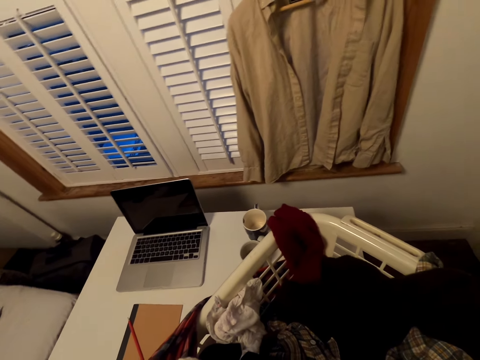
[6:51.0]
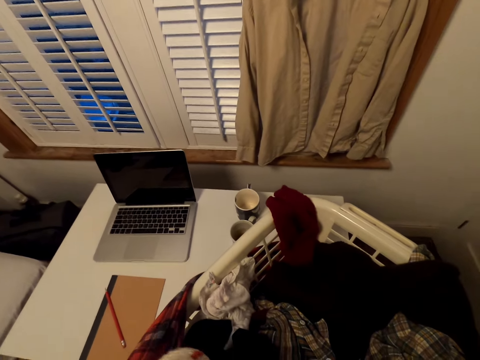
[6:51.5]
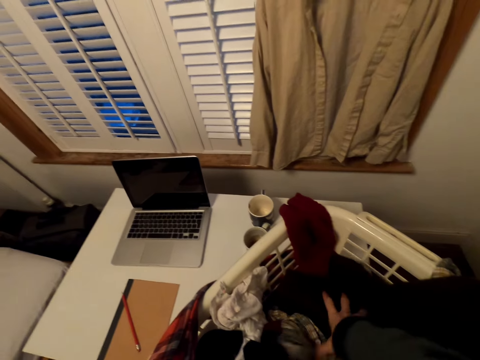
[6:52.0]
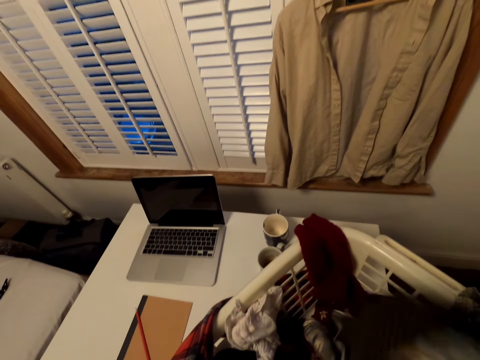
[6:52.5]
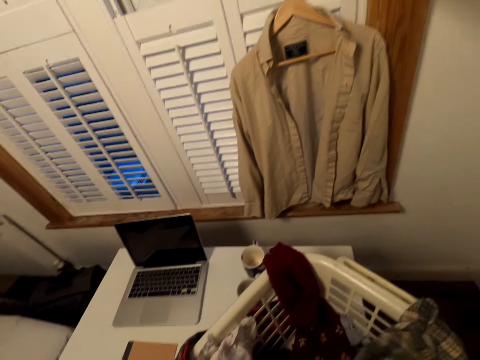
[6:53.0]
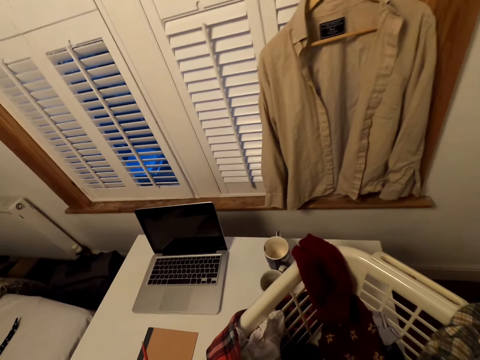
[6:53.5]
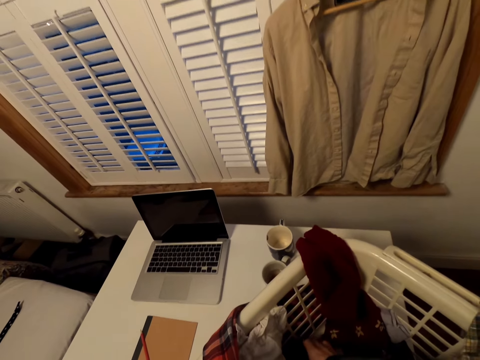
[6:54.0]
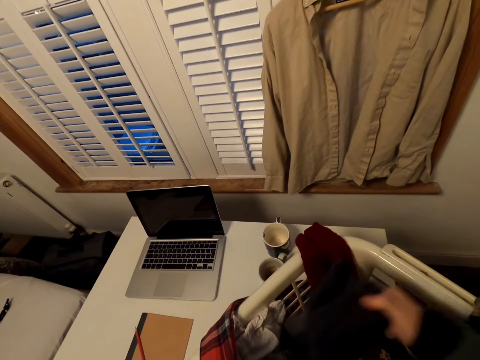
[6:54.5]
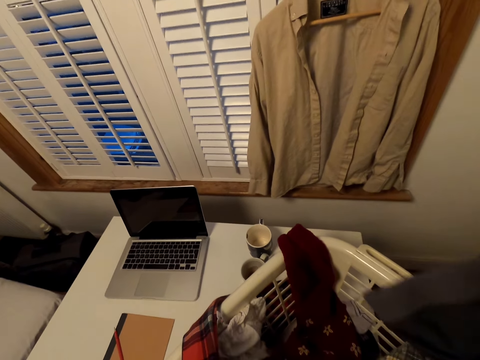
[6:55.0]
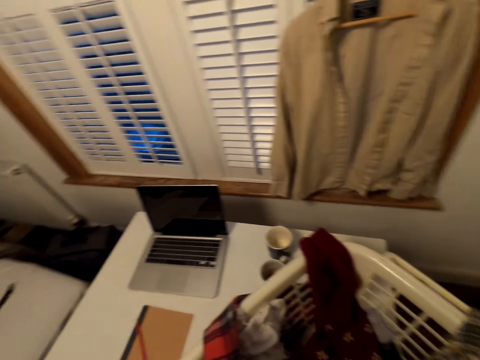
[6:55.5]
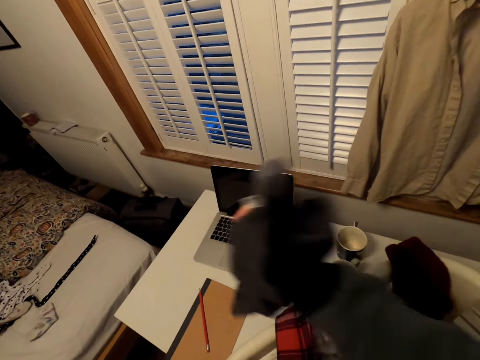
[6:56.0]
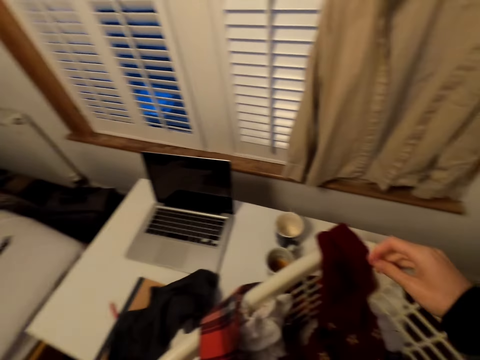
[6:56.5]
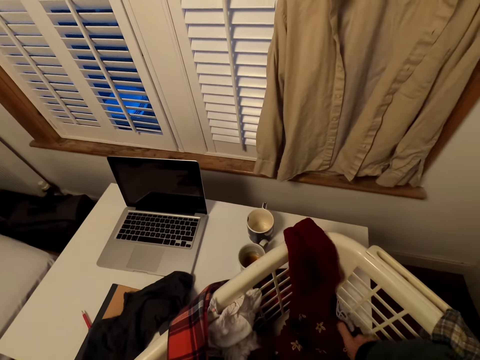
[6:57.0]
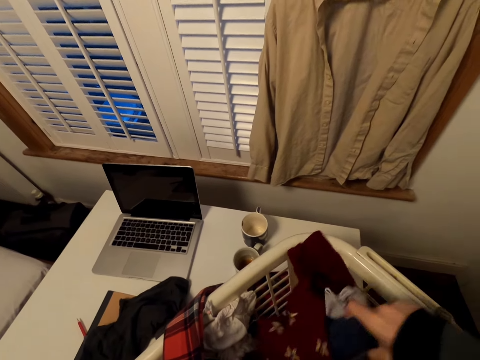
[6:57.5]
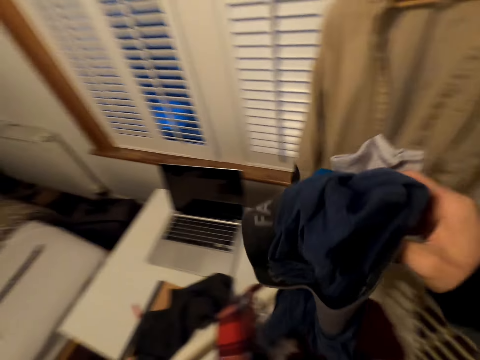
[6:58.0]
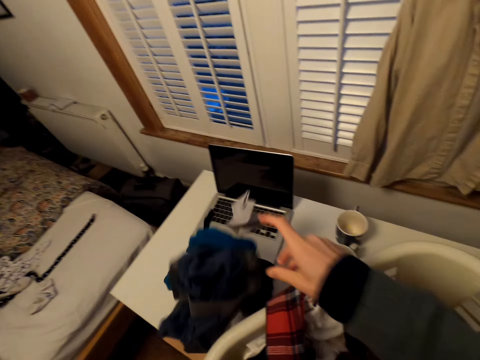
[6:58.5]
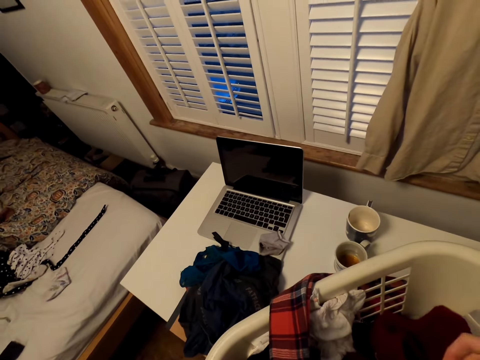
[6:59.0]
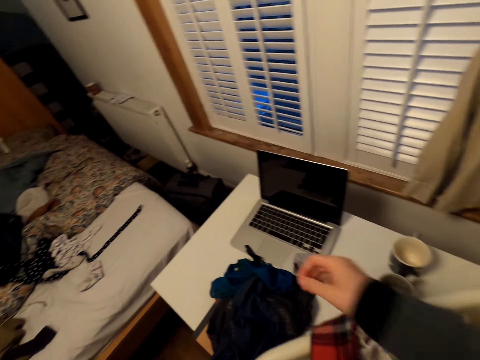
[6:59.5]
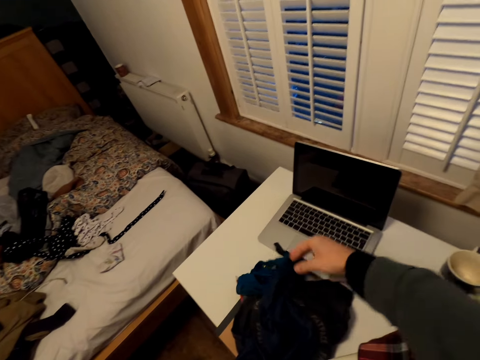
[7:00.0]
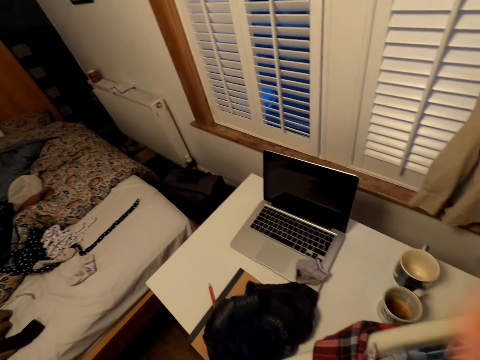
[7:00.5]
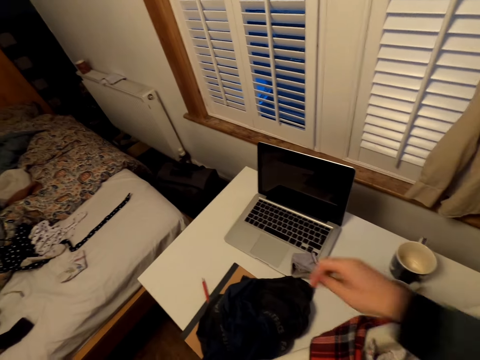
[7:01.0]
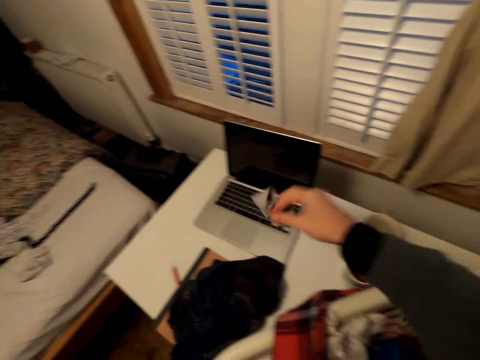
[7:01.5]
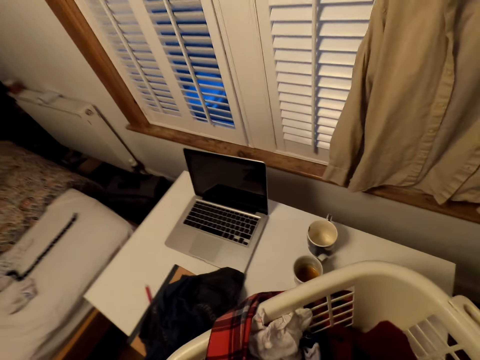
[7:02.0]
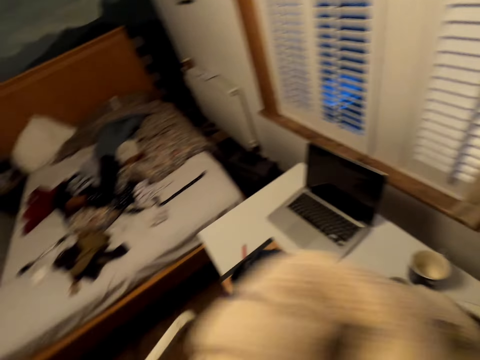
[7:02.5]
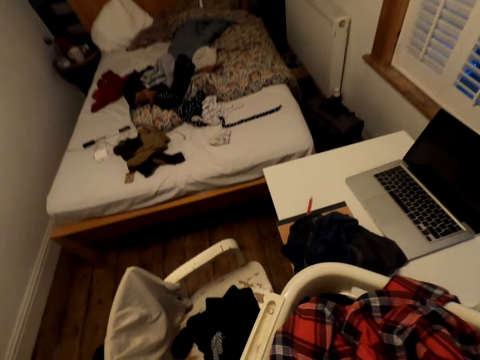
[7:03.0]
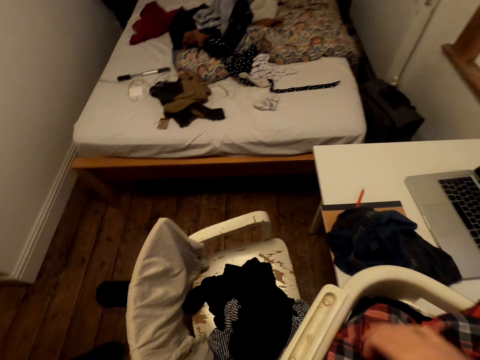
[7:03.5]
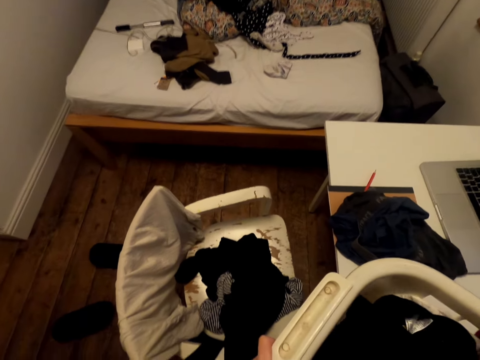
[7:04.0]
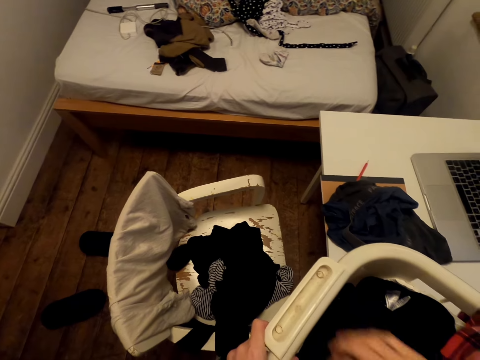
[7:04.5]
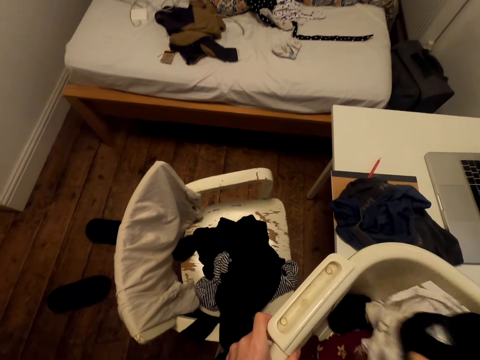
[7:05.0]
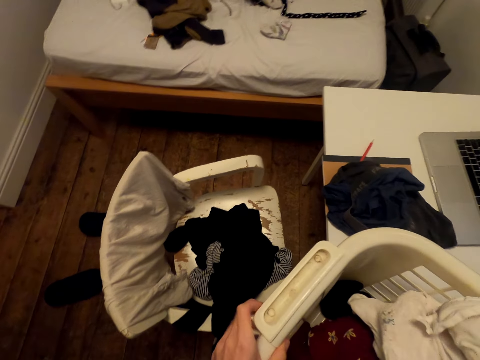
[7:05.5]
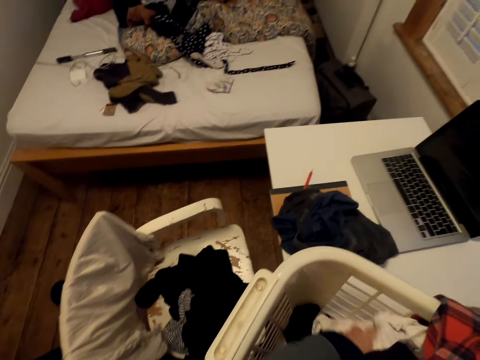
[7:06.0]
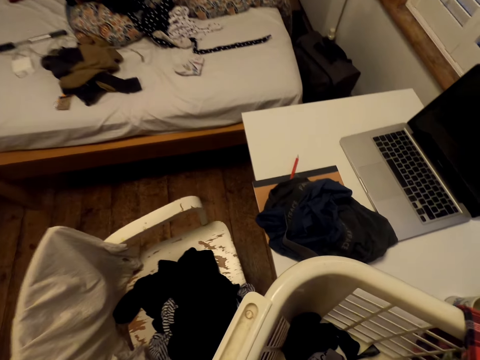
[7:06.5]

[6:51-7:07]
The camera wearer picks up clothes. They put the cloth on the table. They pick up clothes. They put the clothes on the table. They pick up clothes. They pick up a cloth. They put the cloth in the basket. They fix the clothes in the basket.

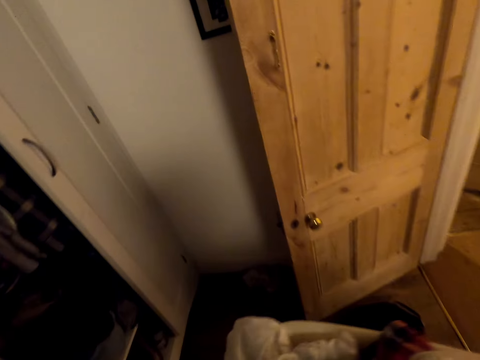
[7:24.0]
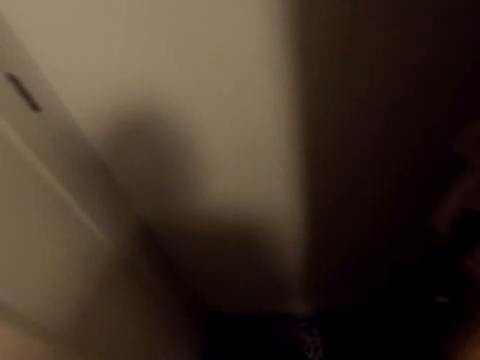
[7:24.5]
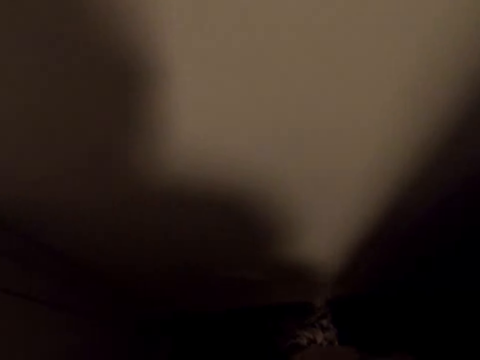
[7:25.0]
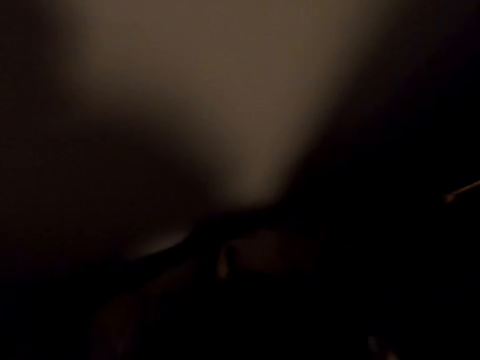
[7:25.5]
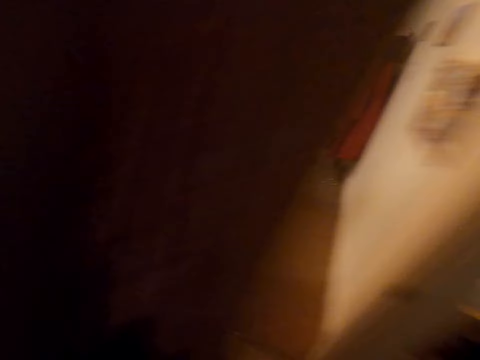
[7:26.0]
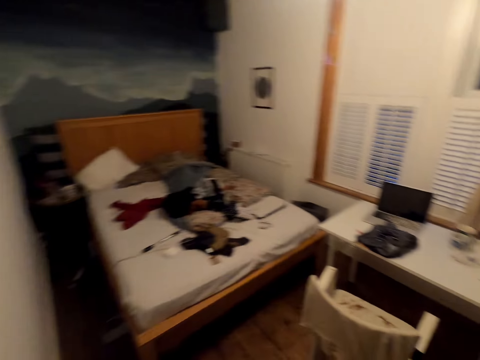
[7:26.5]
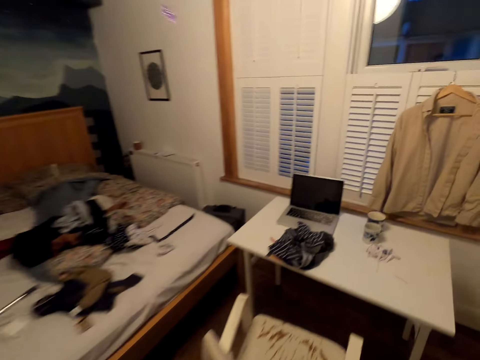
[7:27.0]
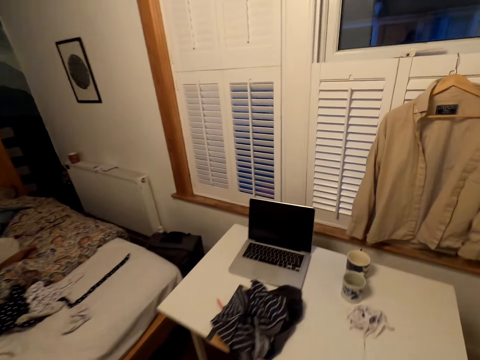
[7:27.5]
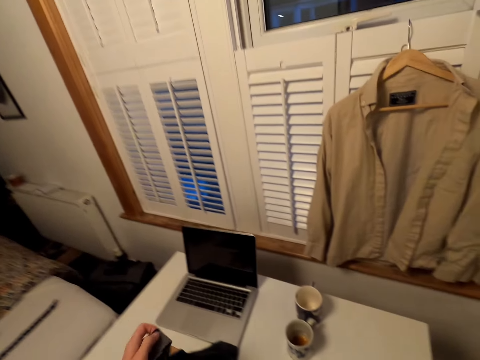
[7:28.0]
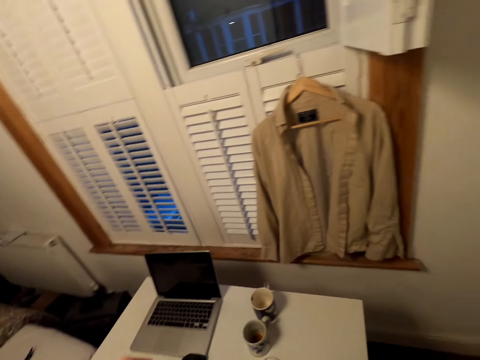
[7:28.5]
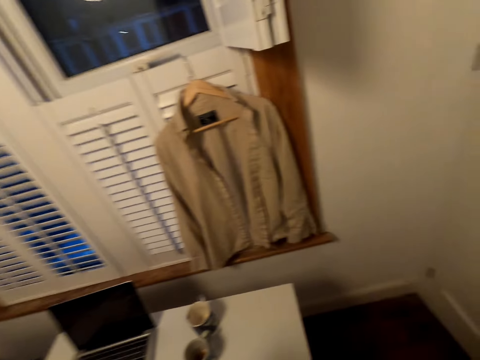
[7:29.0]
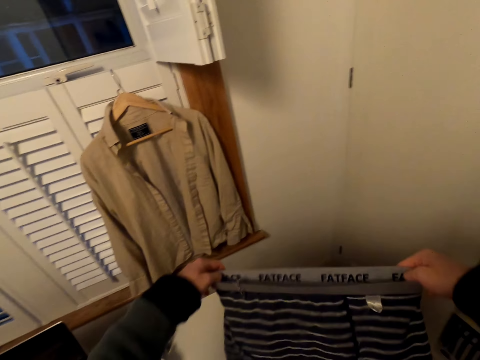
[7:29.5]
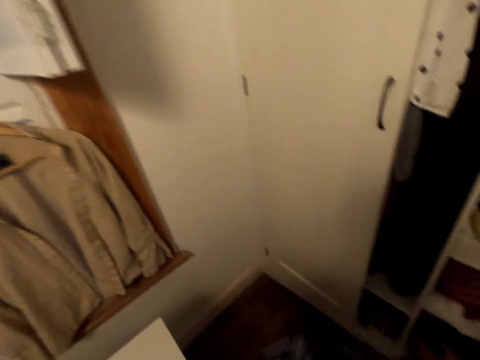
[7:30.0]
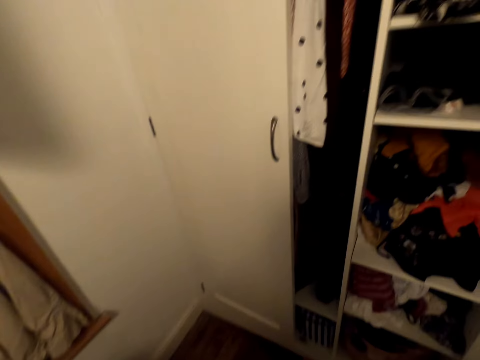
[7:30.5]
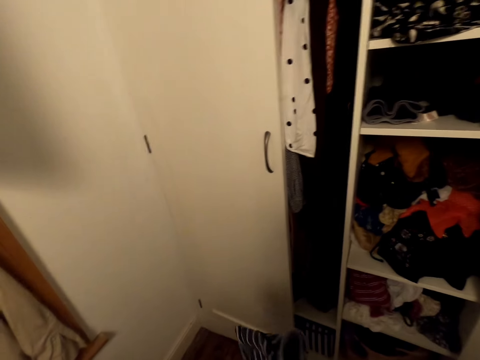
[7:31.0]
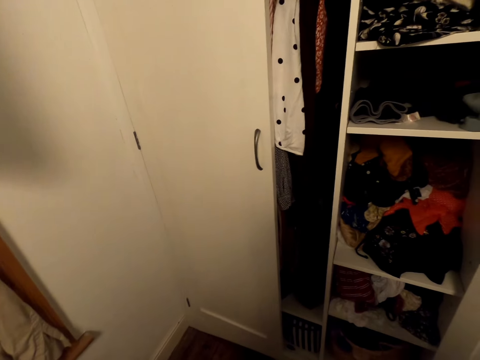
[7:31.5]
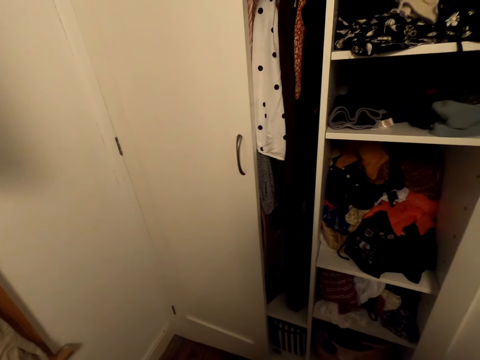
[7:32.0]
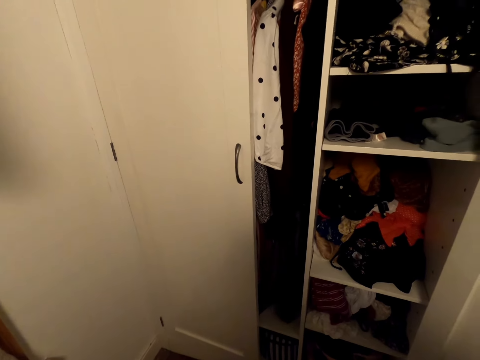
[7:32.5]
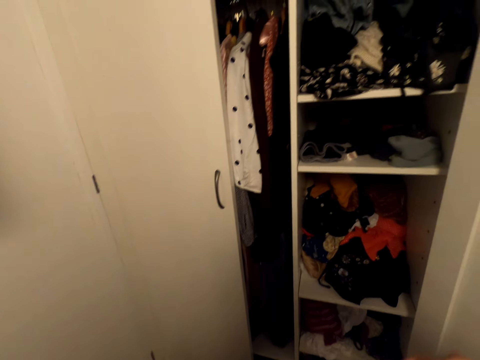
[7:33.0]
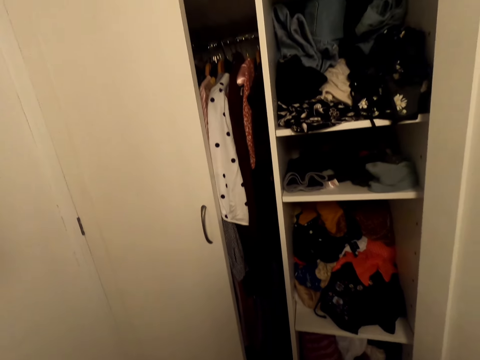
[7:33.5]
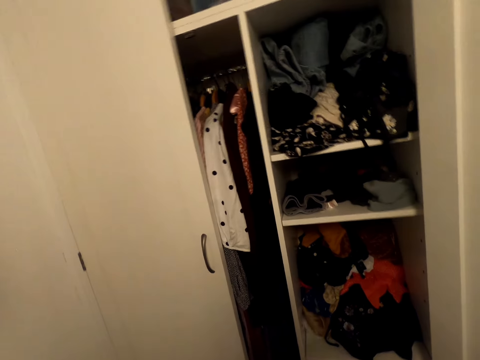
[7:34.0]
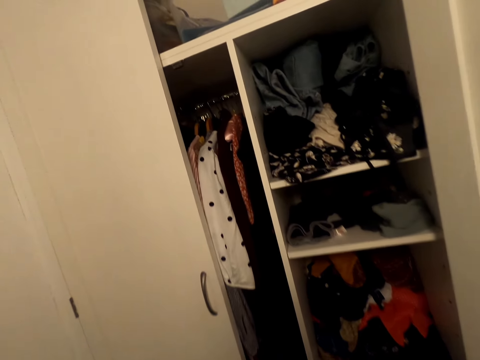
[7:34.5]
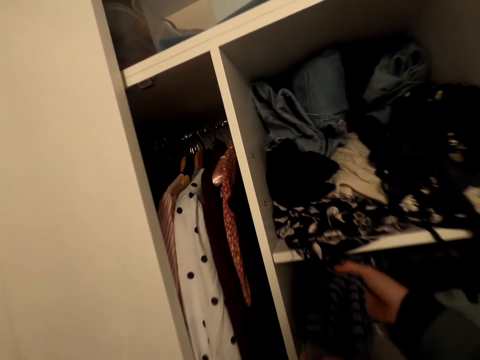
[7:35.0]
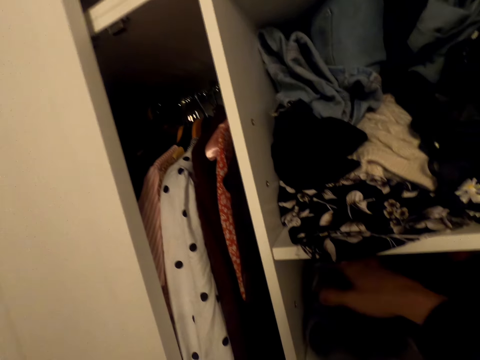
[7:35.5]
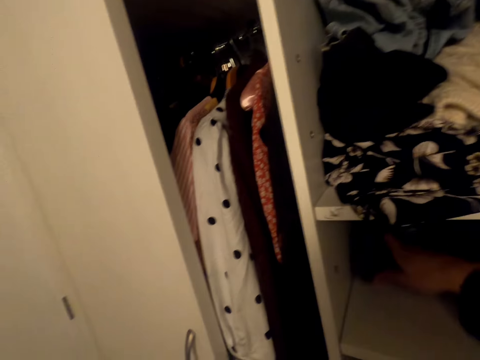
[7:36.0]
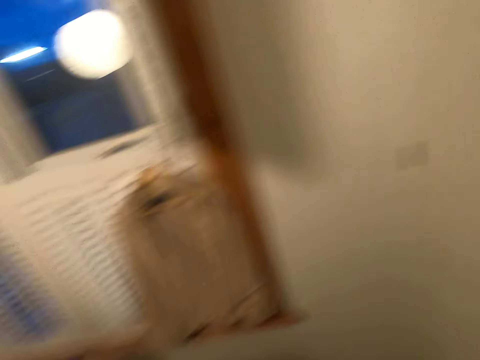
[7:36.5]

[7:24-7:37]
The camera wearer walks forward. They bend forward. They put the clothes basket on the floor. They walk around a room. They pick up a cloth. They fold clothing. They fit the cloth. They stand beside the closet. They put the cloth in the closet.
